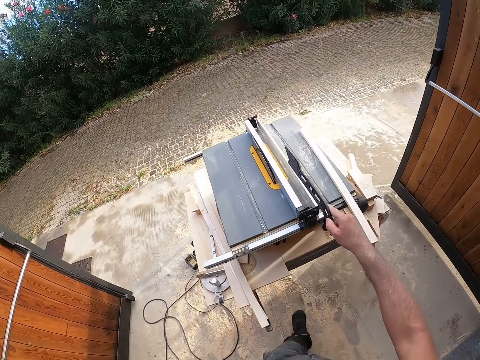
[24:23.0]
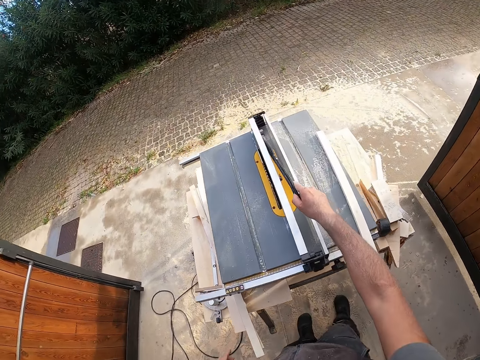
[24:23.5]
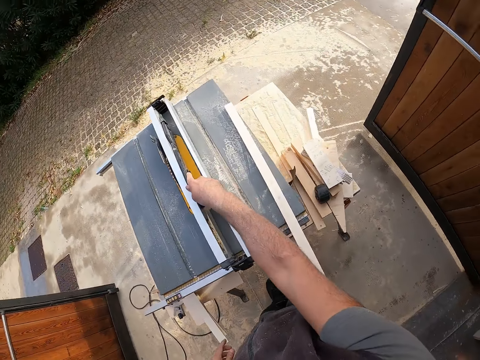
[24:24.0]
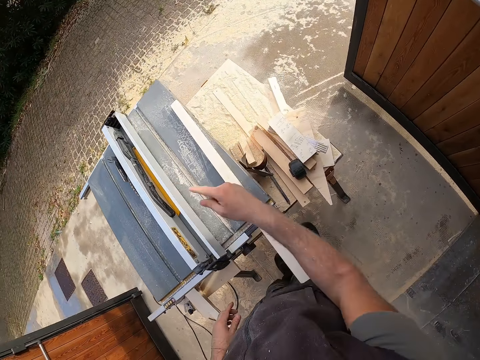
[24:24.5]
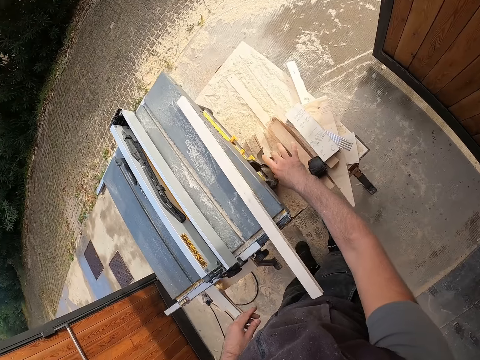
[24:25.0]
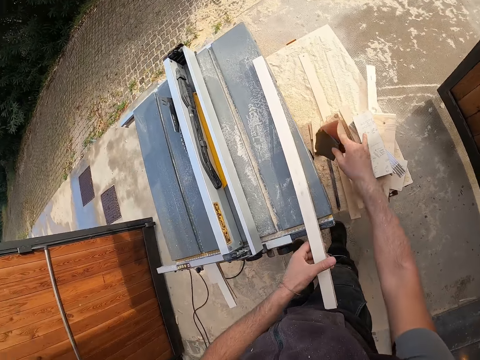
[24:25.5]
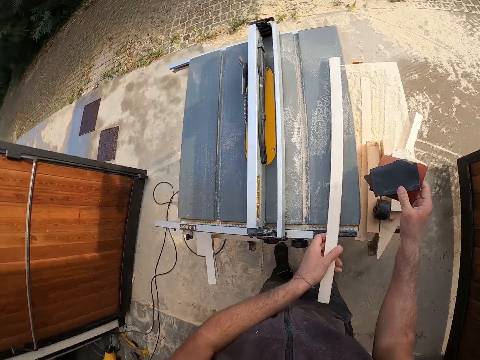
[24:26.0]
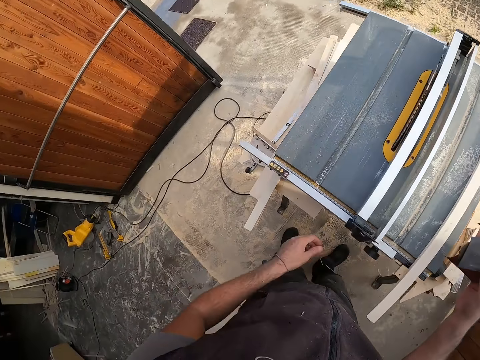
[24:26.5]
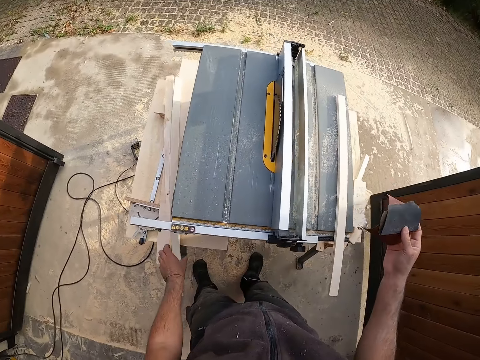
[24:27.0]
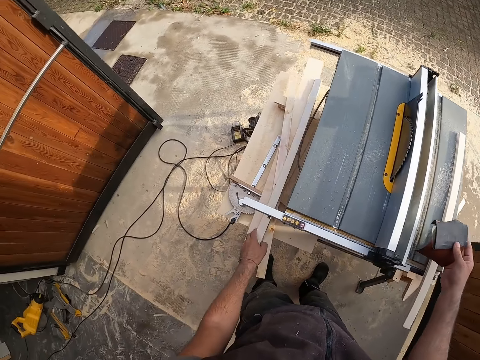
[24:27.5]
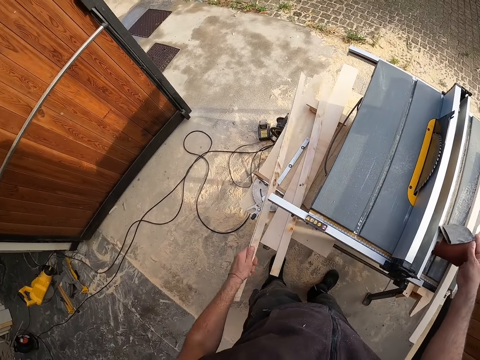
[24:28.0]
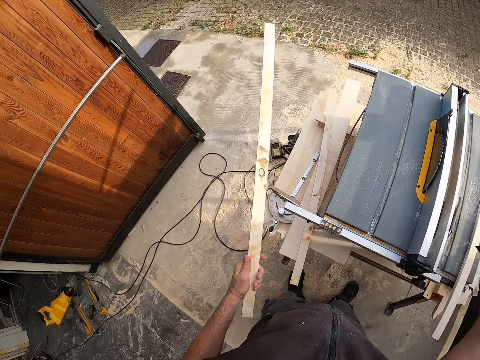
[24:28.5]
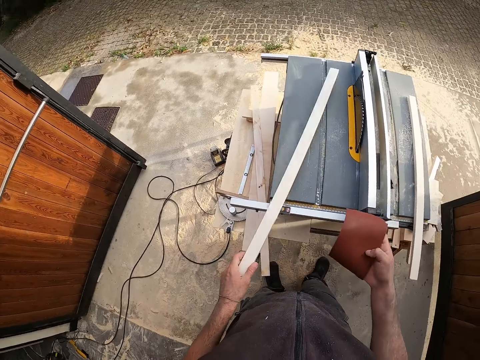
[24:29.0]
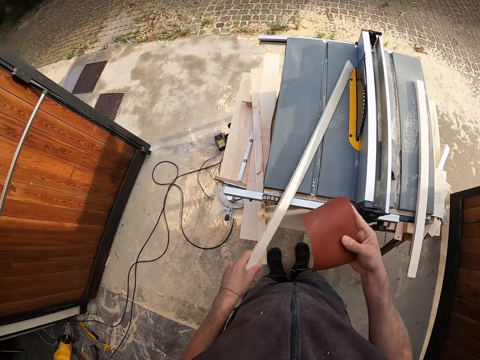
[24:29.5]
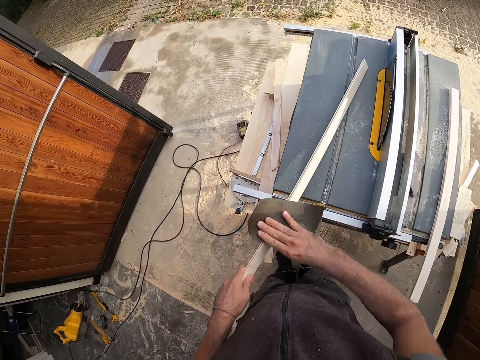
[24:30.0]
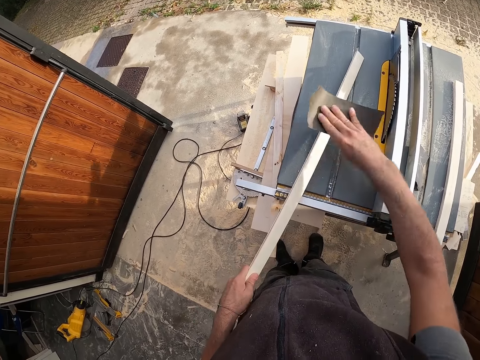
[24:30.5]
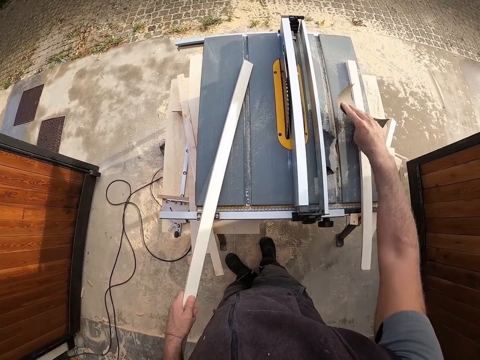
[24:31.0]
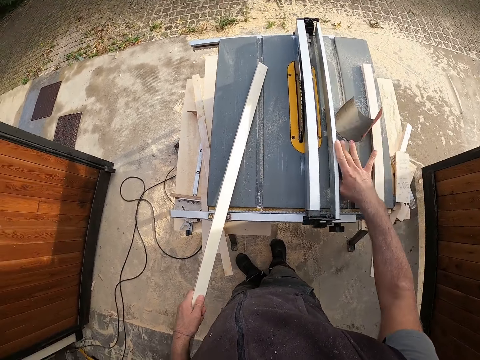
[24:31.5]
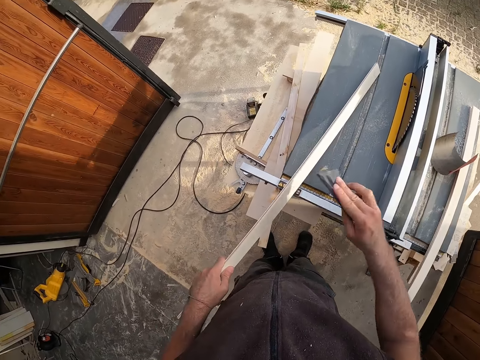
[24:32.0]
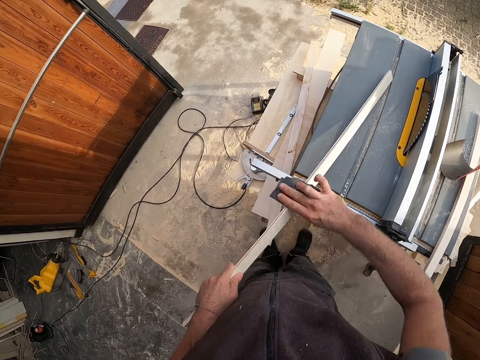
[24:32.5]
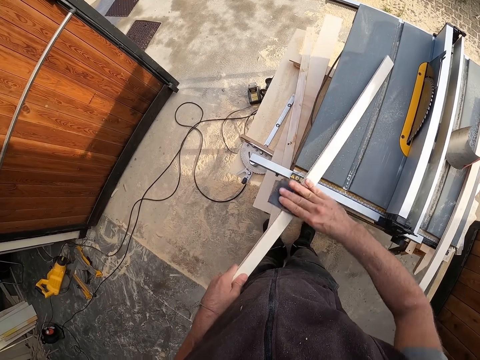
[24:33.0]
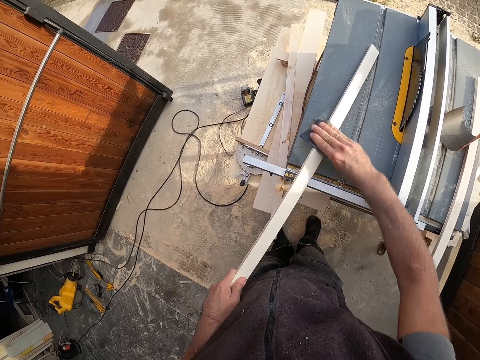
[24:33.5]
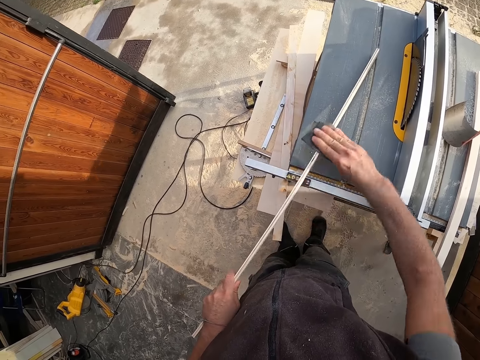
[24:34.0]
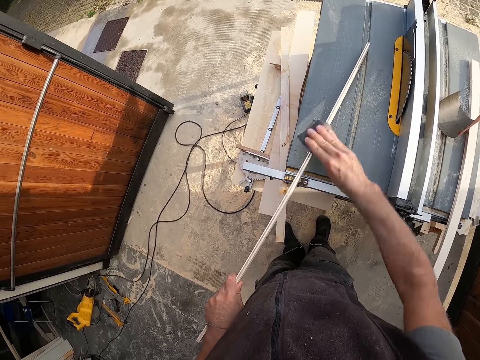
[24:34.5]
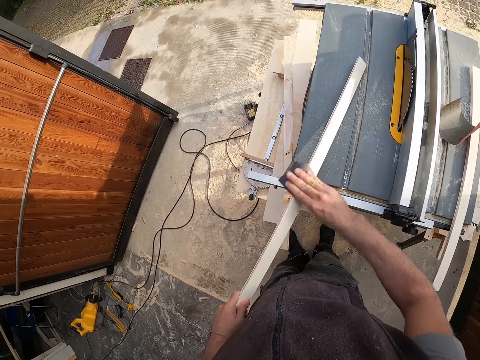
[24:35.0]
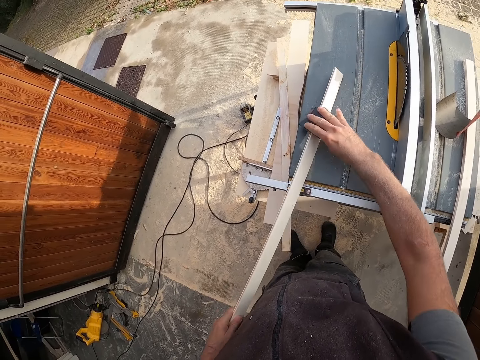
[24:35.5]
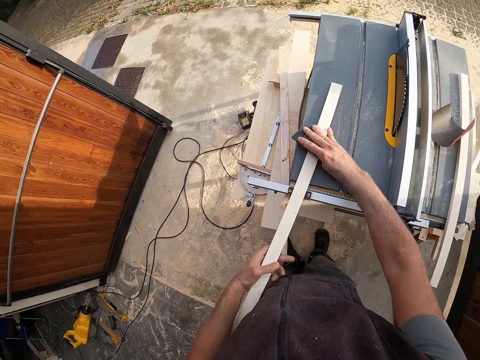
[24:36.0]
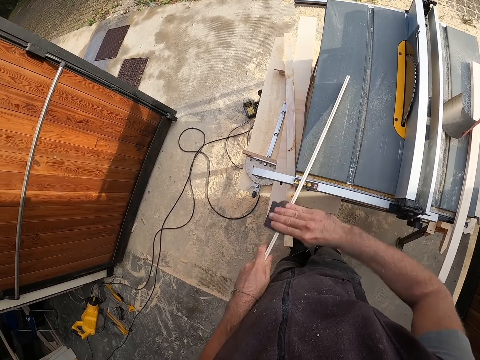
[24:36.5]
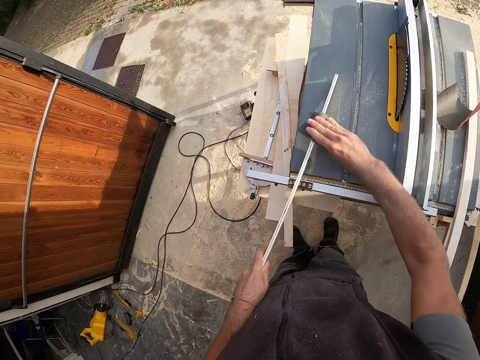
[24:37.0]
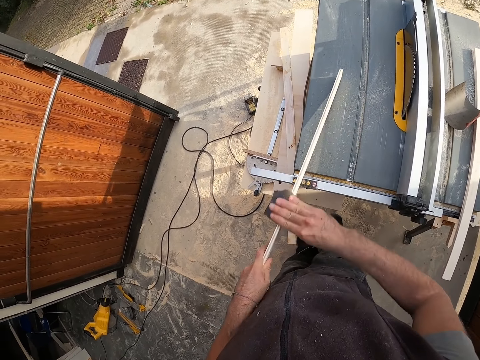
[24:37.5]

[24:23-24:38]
The camera wearer drops the piece of metal in the slicing machine or sanding machine with his right hand. He picks two sandpapers from under the table with his right hand. He grabs the wood with his left hand. He removes his hand from the wood. He picks a piece of wood from under the table with his left hand. He drops a sandpaper on the table. He smoothens the piece of wood with the sandpaper in his right hand. He drops the sandpaper on the table. He picks another sandpaper from the table. He smoothens the piece of wood with the sandpaper in his right hand.

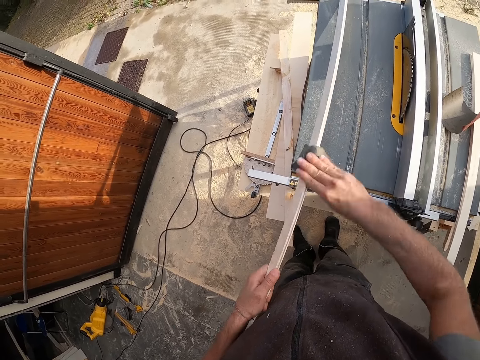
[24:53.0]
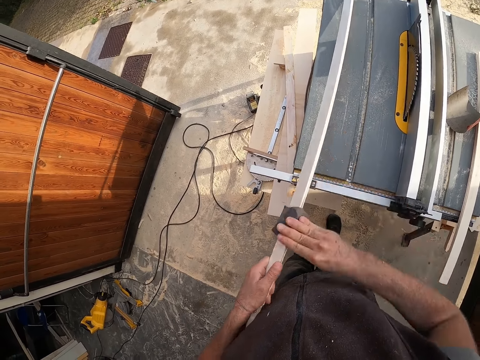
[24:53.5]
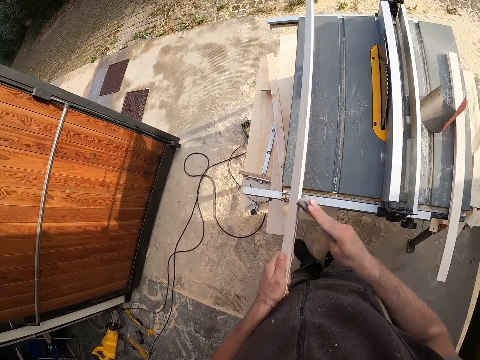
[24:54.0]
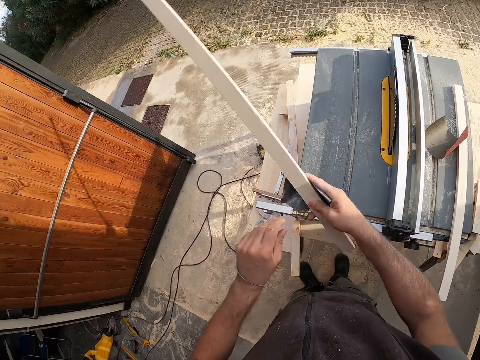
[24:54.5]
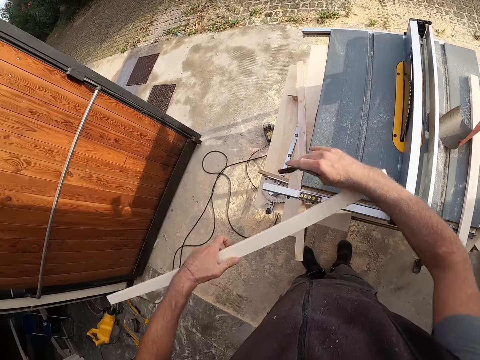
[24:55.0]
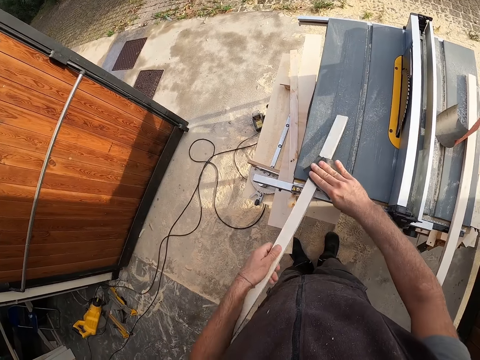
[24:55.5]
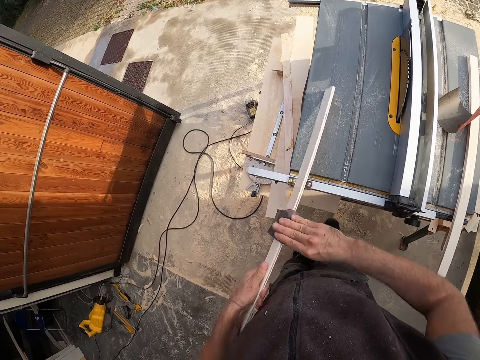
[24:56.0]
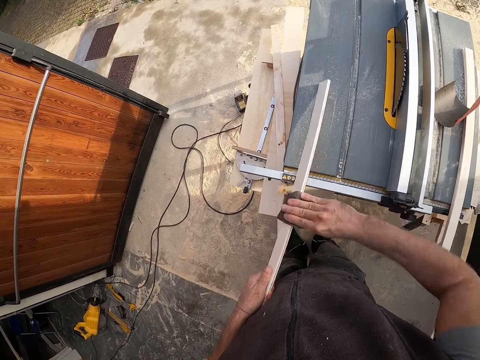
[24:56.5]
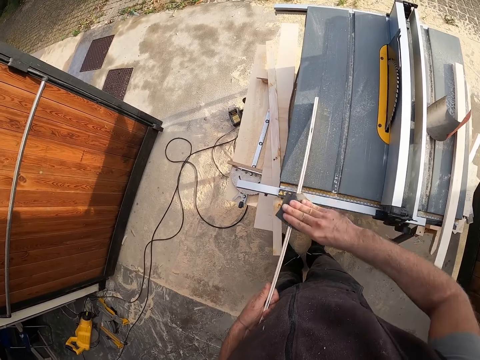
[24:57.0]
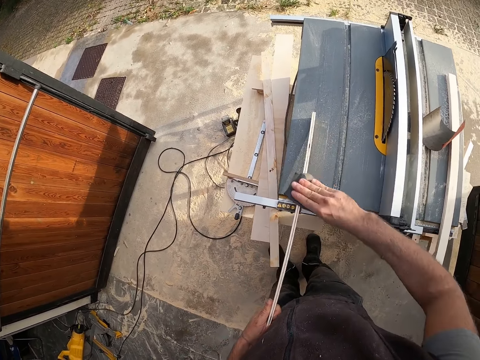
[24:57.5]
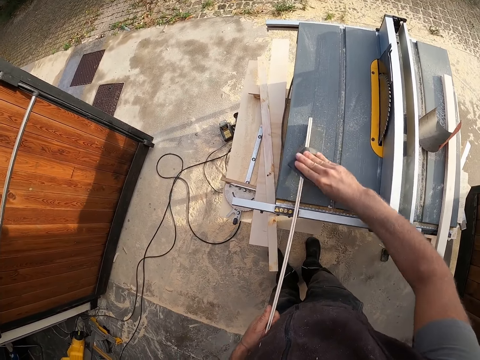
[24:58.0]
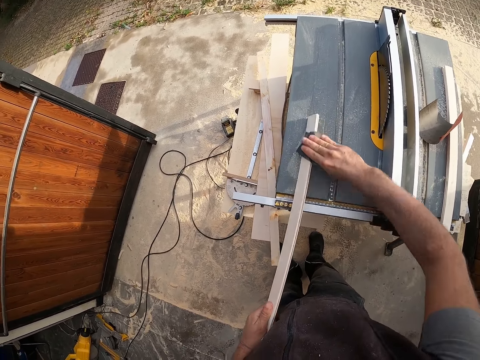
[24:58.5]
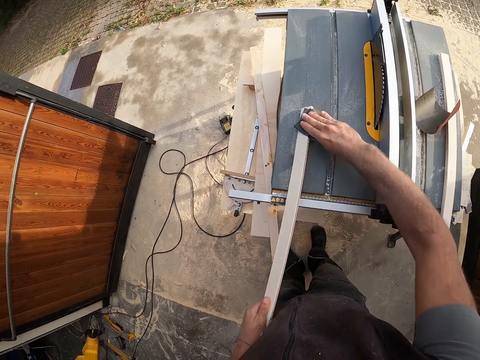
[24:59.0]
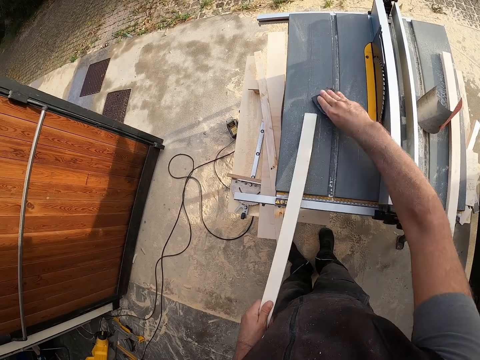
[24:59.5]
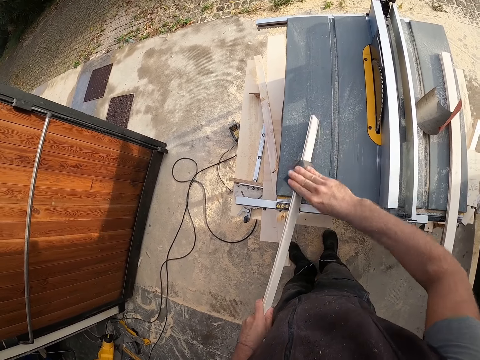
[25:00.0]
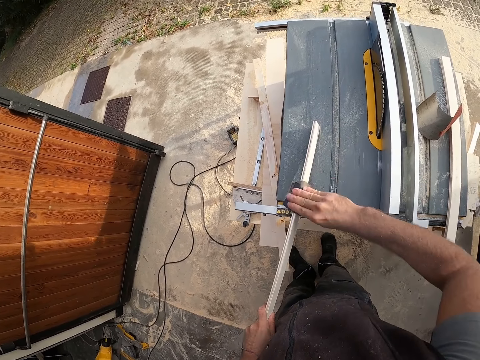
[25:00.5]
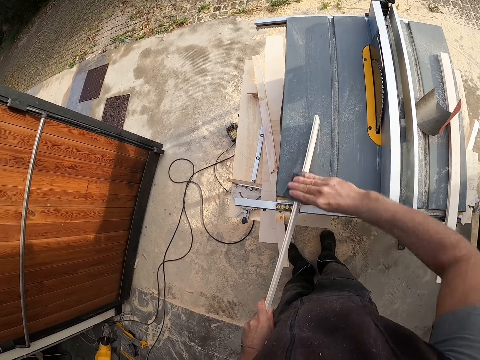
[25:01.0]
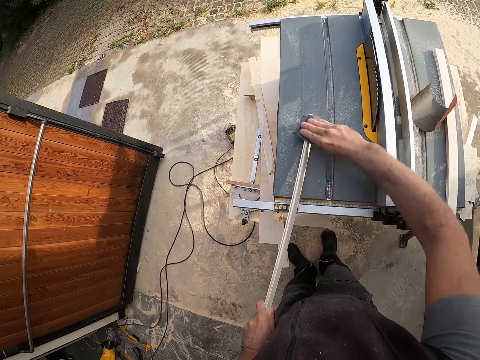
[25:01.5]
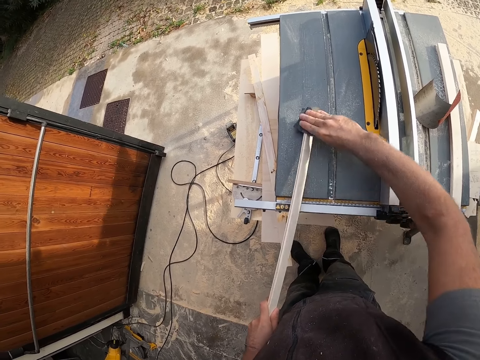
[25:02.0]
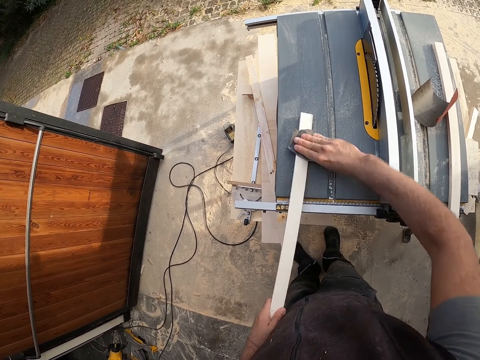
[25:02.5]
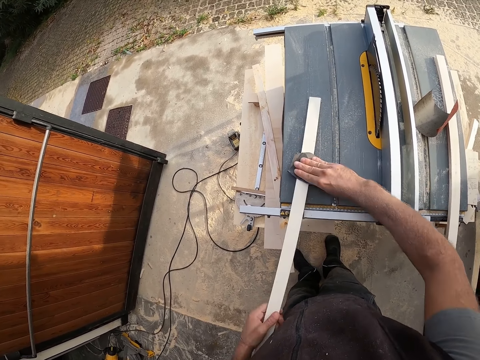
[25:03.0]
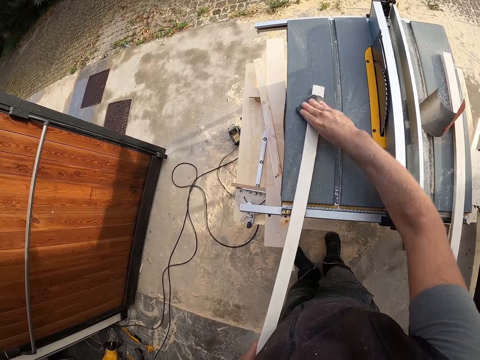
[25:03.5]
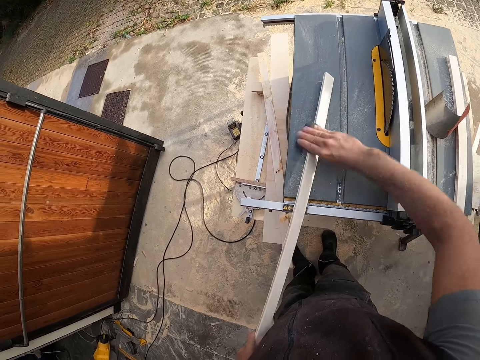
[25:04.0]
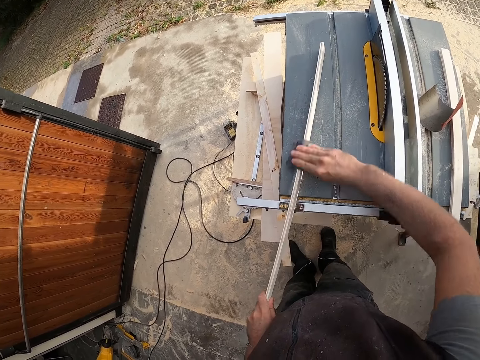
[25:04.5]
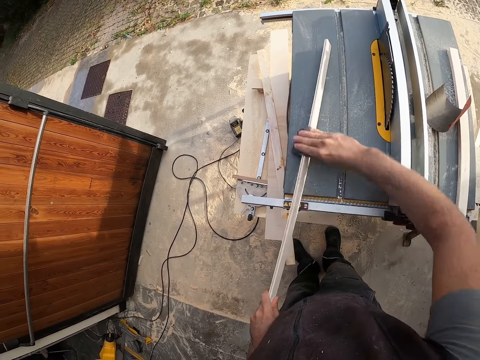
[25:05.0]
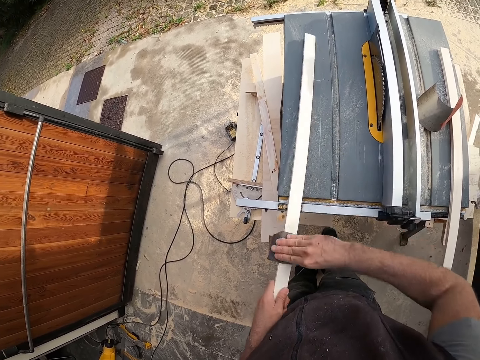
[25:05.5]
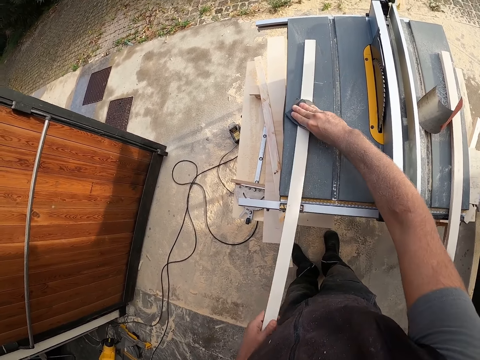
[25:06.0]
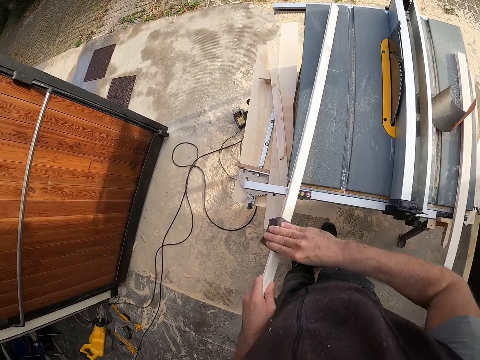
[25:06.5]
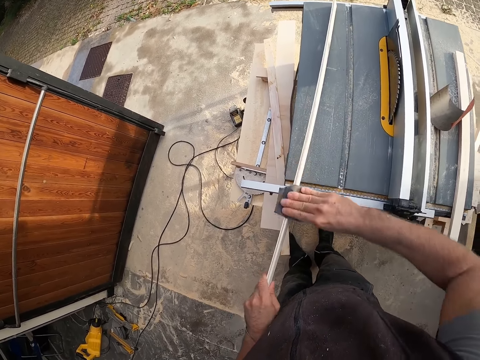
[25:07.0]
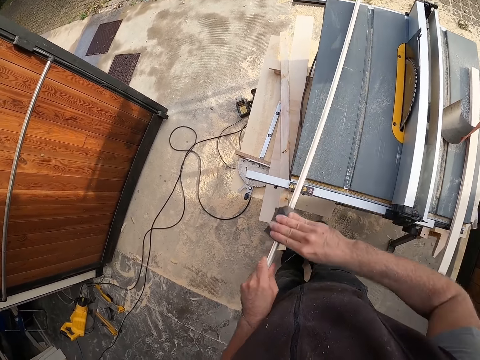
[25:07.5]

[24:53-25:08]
The camera wearer turns the wood. They smoothen the wood with a sandpaper.
